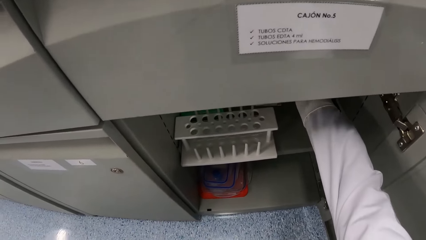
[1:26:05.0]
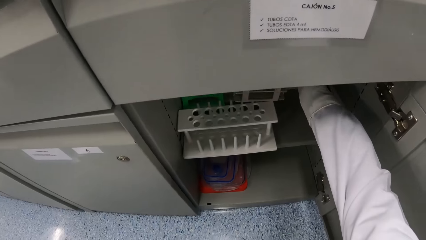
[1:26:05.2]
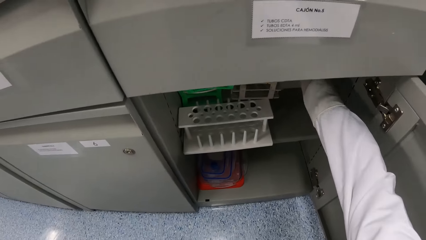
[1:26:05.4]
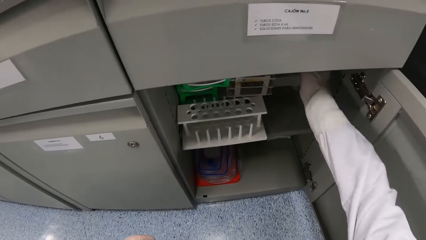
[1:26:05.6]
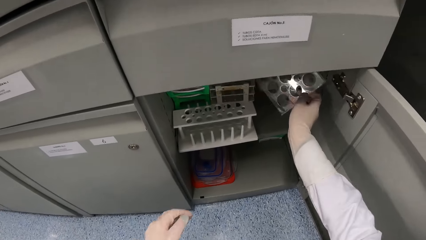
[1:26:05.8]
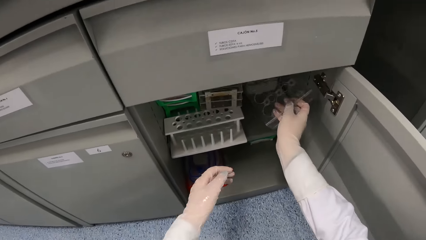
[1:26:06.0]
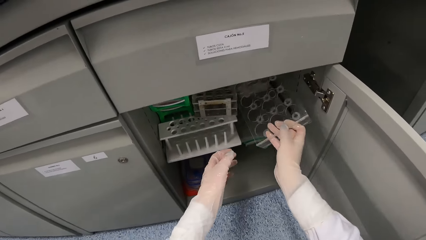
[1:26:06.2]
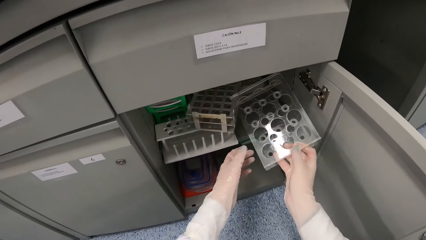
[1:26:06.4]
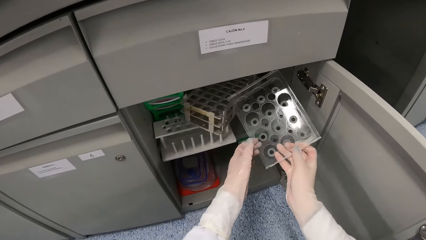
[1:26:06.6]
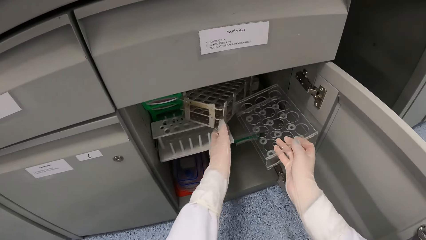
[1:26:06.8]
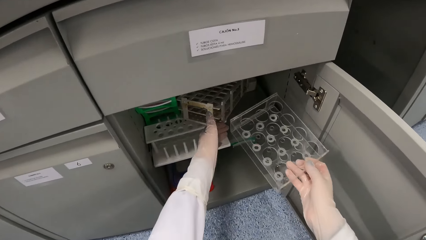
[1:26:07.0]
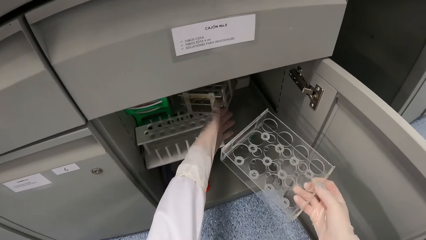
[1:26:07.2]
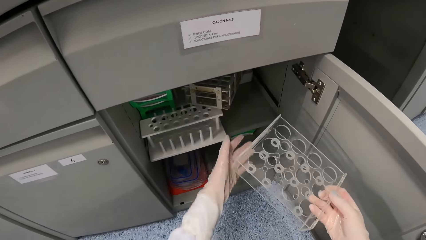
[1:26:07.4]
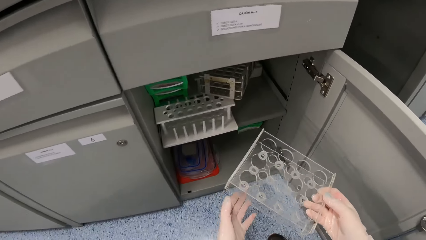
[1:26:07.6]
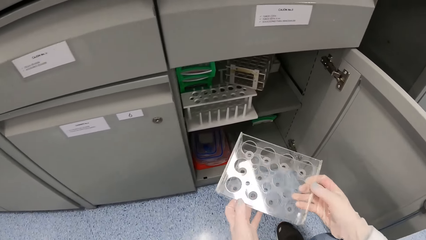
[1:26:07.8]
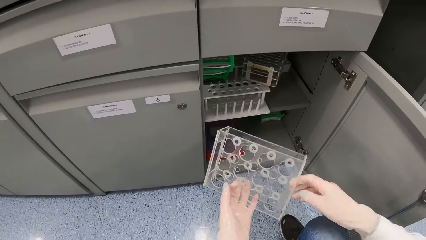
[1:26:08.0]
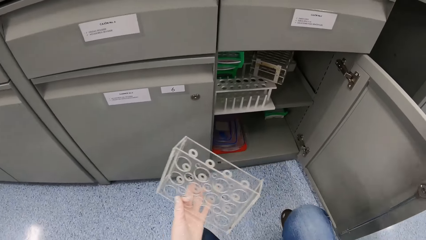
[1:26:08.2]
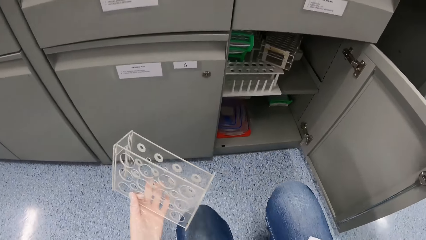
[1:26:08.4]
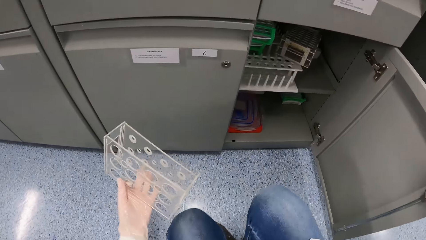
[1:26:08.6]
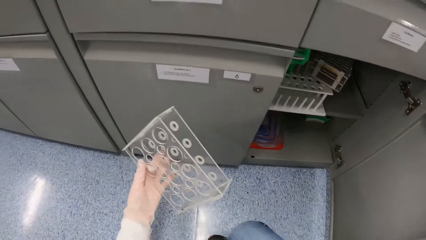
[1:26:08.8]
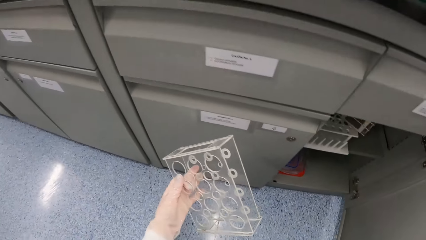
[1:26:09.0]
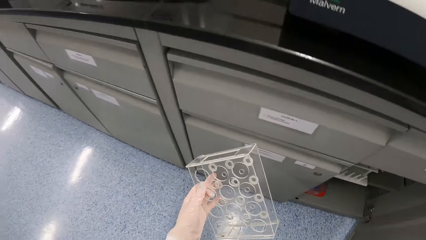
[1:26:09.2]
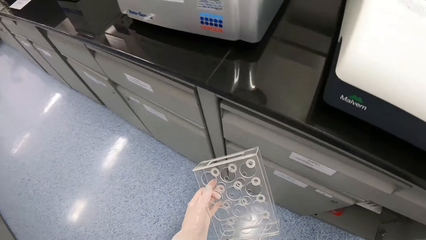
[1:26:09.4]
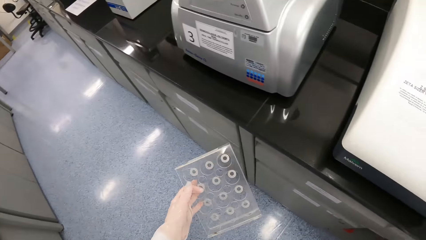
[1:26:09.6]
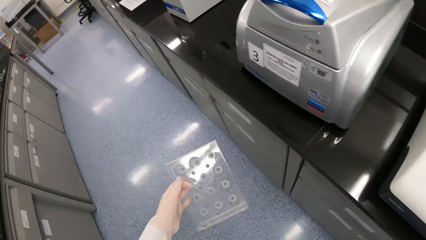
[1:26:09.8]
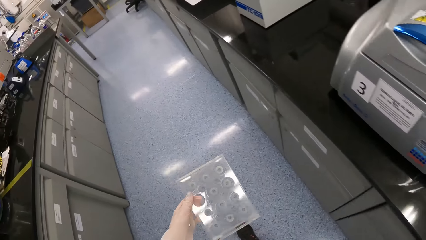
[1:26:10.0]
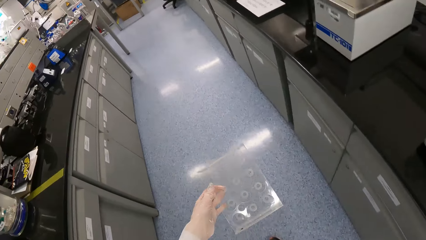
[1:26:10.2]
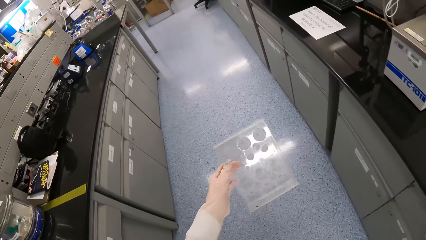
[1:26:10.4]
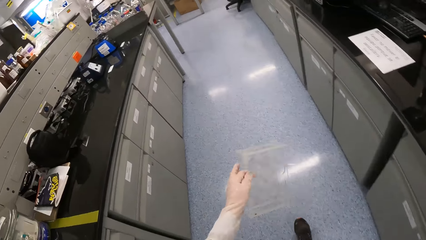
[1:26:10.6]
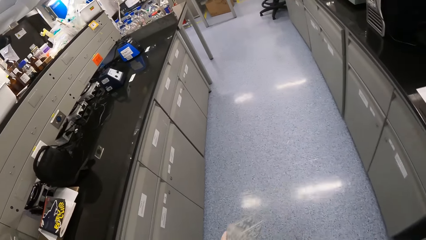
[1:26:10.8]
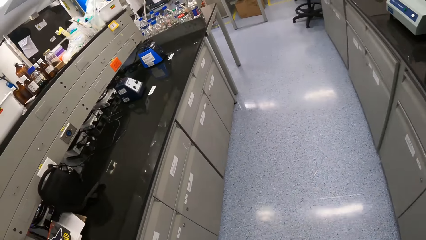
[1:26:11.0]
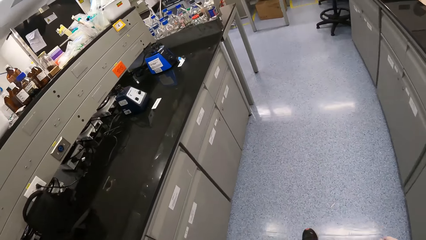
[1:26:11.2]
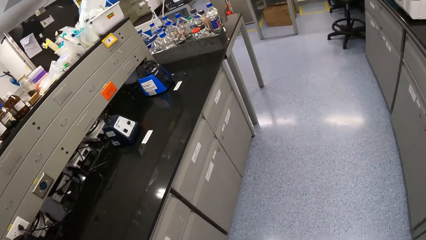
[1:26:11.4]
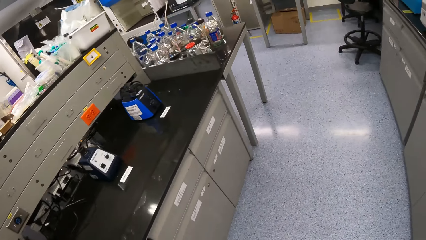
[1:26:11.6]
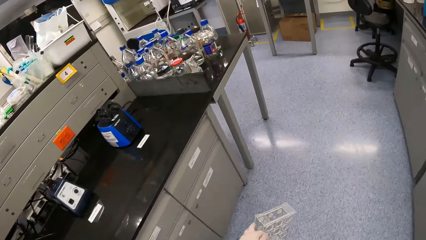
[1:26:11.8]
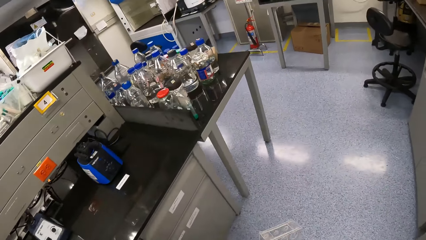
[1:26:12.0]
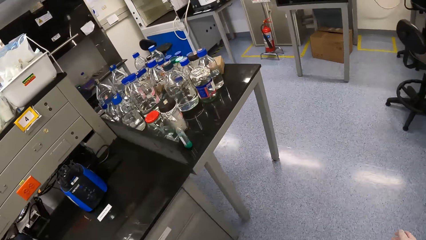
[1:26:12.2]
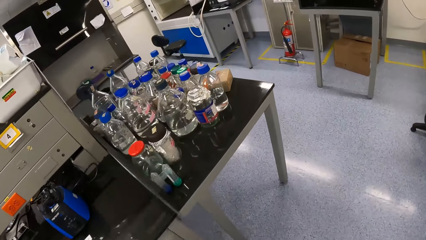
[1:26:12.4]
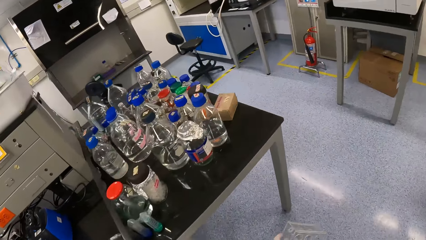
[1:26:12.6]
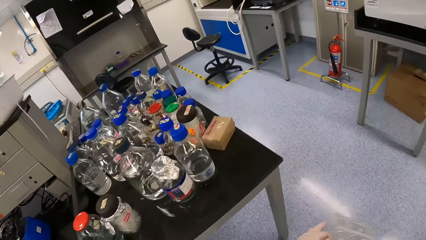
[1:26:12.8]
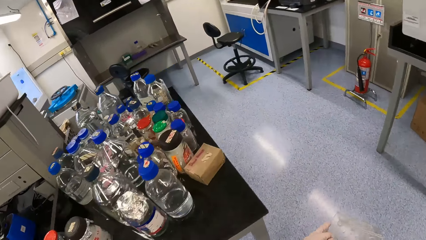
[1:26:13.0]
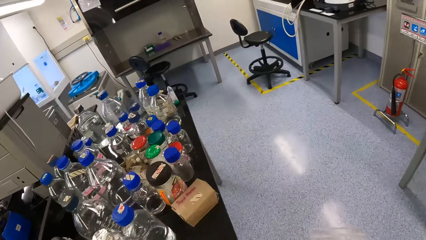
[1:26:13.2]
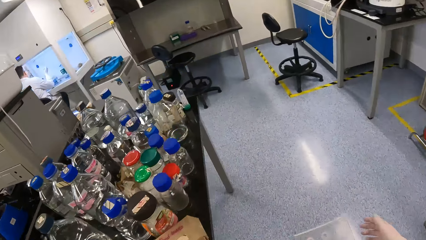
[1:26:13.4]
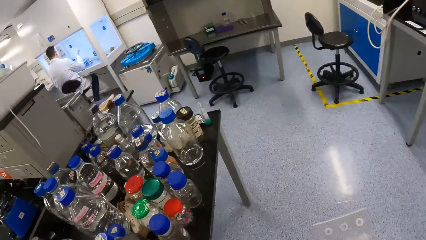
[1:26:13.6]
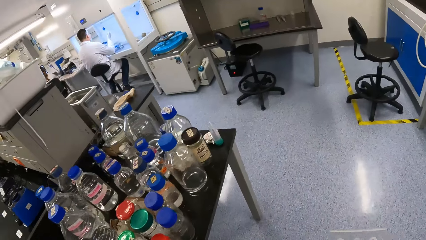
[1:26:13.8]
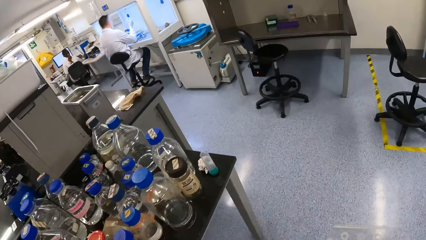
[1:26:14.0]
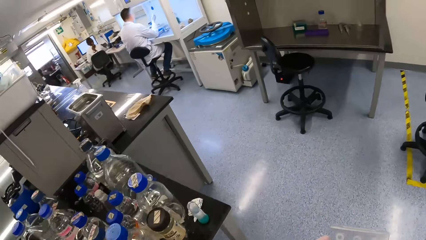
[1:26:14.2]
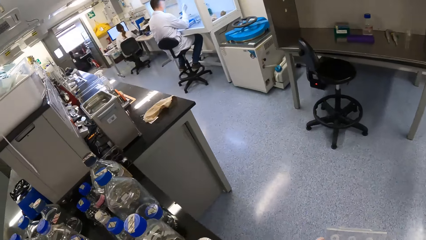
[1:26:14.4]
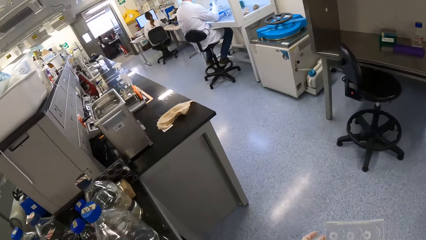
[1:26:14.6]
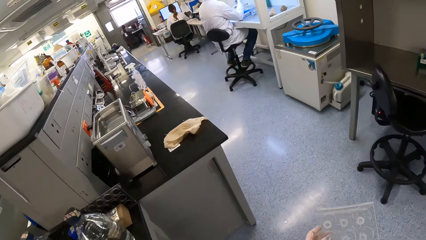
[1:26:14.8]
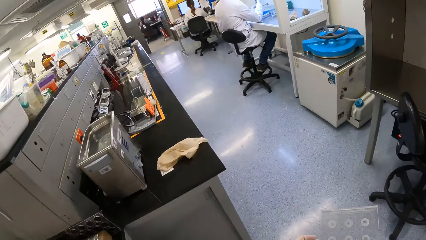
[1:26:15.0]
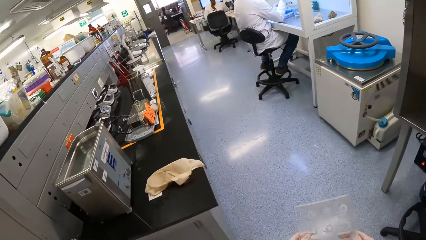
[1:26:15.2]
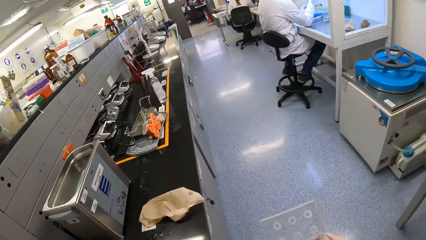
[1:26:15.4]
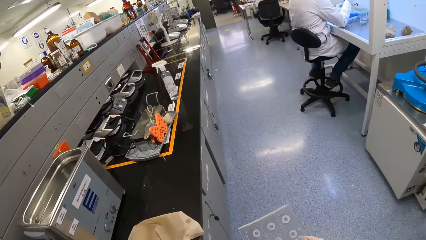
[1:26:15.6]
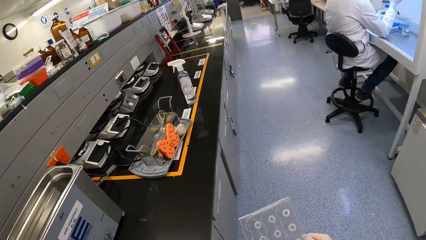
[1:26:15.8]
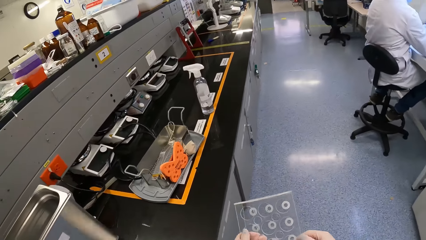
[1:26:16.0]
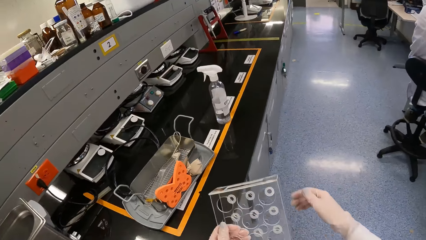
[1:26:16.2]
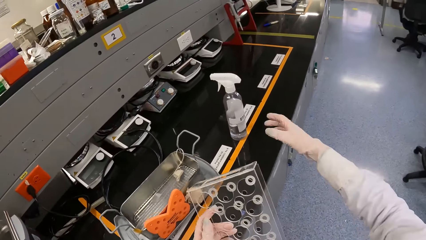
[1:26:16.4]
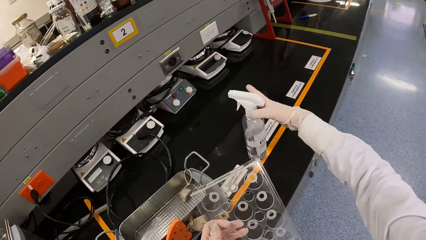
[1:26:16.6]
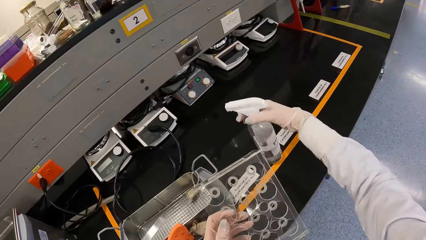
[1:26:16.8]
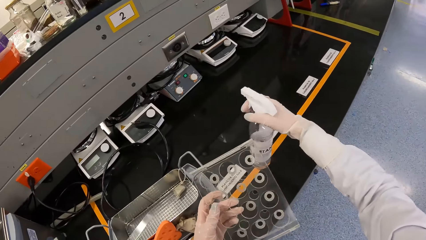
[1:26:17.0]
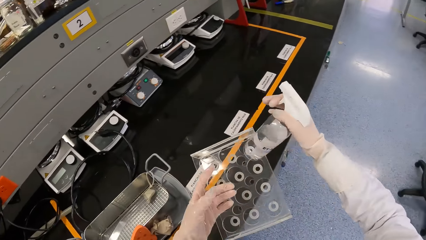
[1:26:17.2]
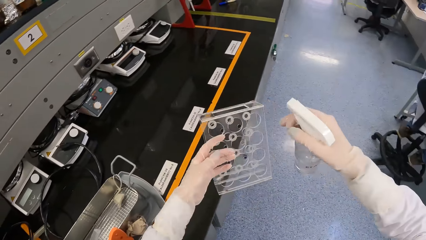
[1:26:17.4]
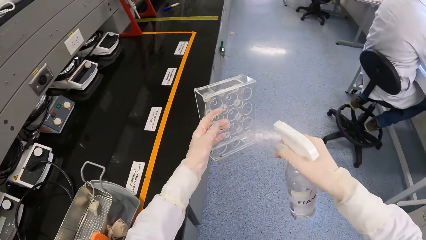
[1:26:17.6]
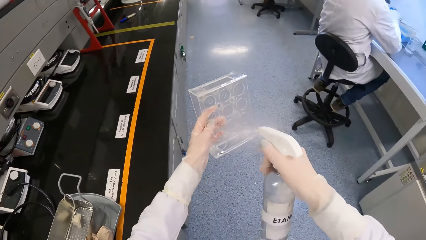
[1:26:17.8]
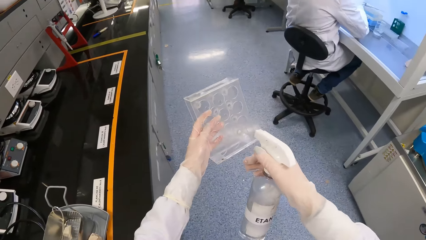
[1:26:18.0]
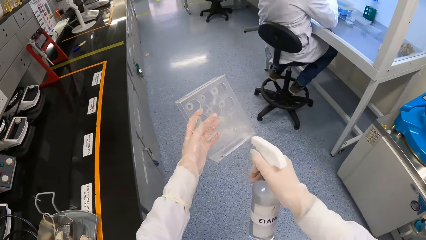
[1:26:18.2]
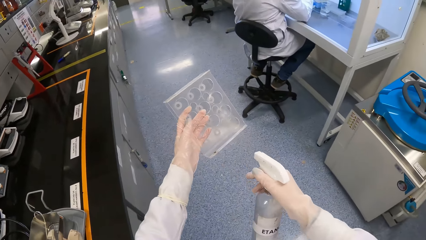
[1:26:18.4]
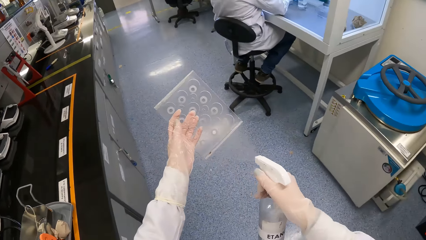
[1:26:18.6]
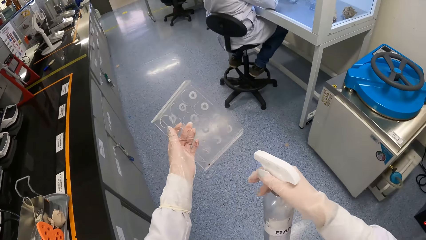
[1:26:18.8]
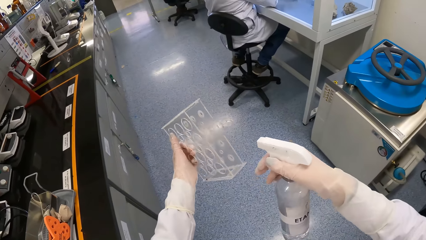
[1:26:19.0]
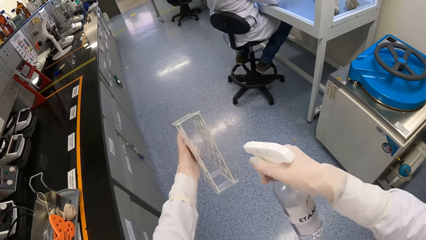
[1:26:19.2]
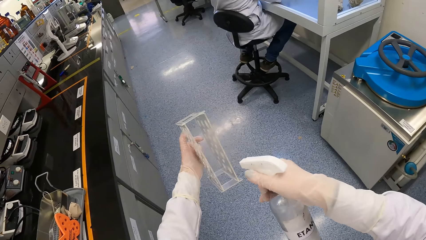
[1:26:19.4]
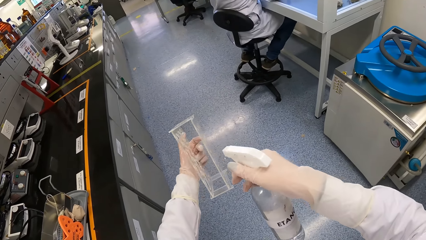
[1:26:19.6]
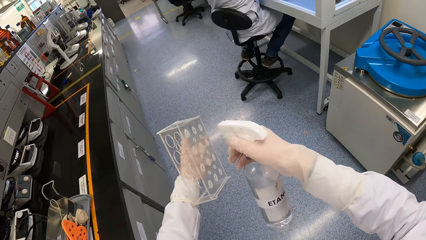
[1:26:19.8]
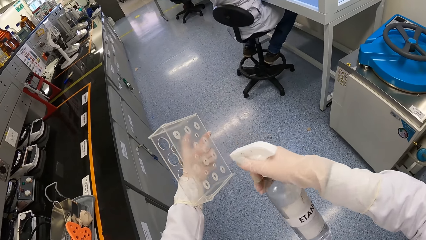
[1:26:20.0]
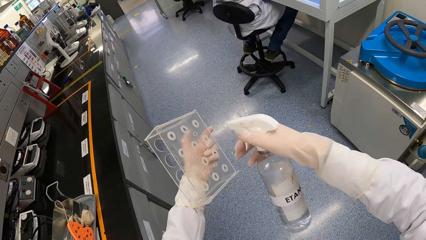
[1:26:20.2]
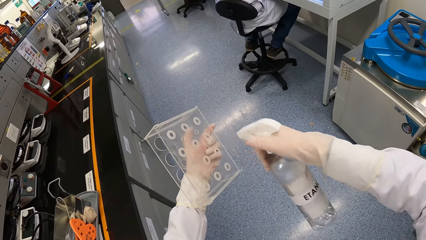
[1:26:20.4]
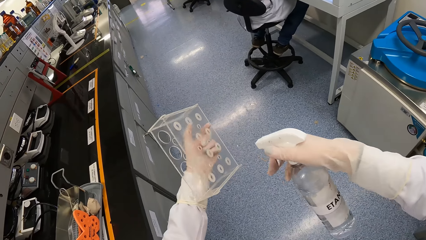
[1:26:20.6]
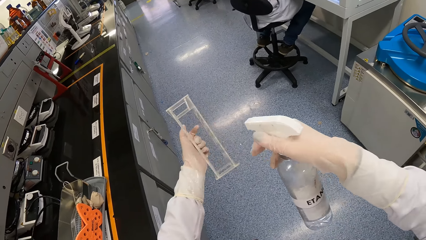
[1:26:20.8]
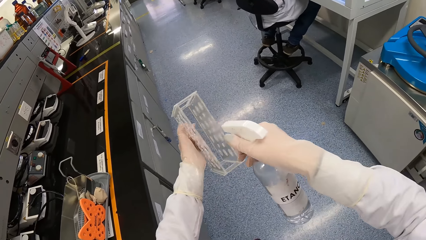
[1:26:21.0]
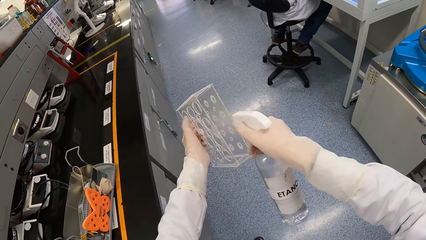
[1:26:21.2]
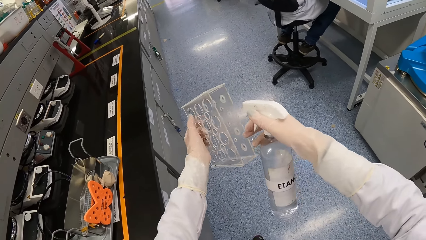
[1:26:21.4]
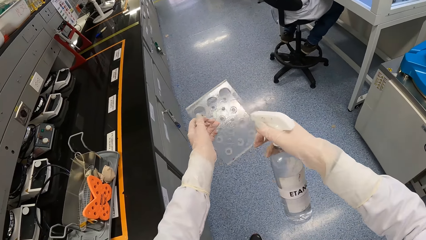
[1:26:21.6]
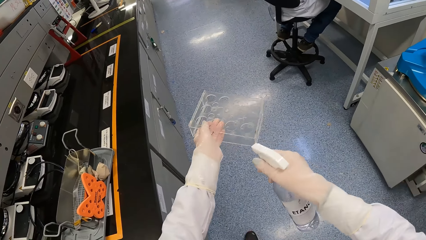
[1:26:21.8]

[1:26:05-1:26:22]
The camera wearer picks up a test tube rack from the shelf with their right hand. They adjust a test tube rack in the shelf with their right hand. They pass the test tube rack to their left hand from their right hand. They close a drawer with their right hand. They walk in the laboratory. They hold the test tube rack with both hands. They pick up a hand sanitizer from the table with their right hand. They spray the test tube rack in their left hand with the sanitizer in their right hand.
